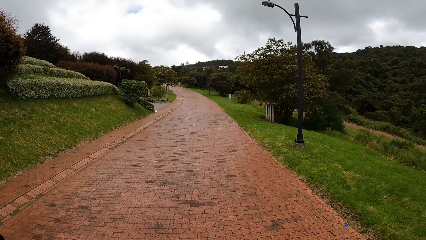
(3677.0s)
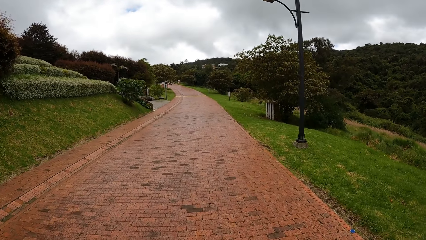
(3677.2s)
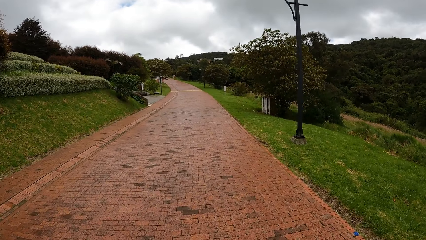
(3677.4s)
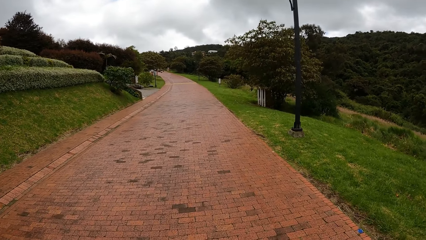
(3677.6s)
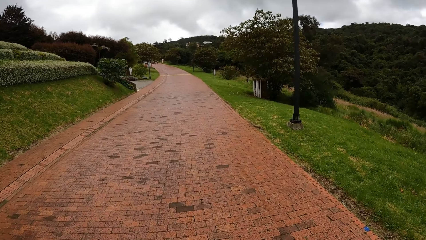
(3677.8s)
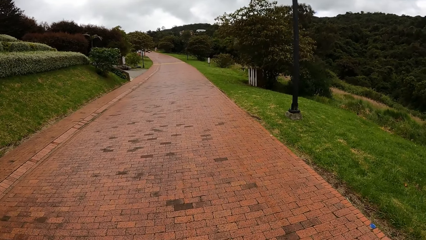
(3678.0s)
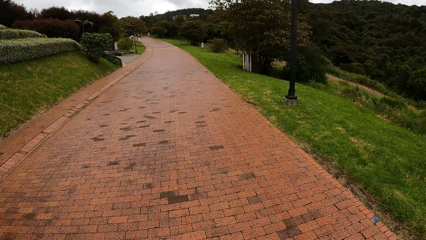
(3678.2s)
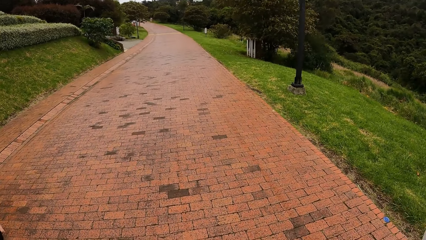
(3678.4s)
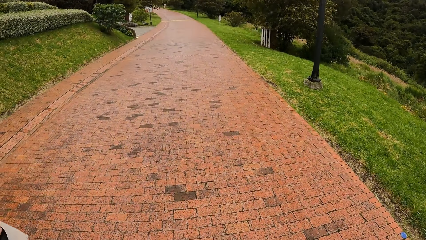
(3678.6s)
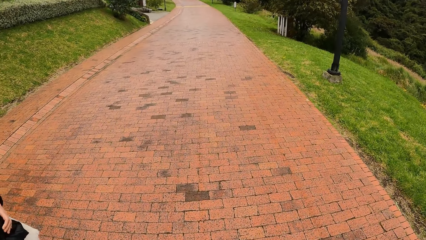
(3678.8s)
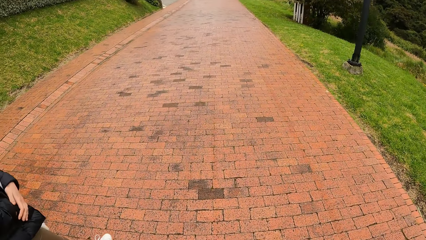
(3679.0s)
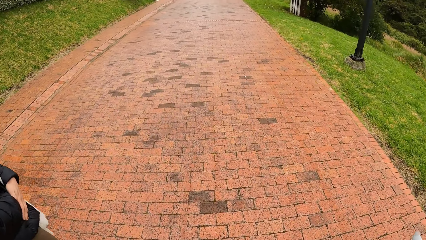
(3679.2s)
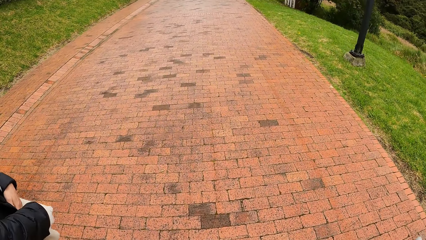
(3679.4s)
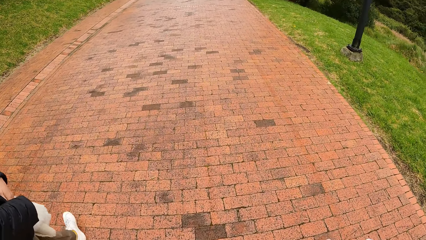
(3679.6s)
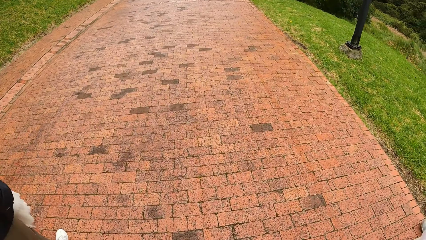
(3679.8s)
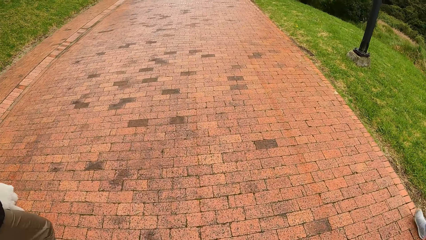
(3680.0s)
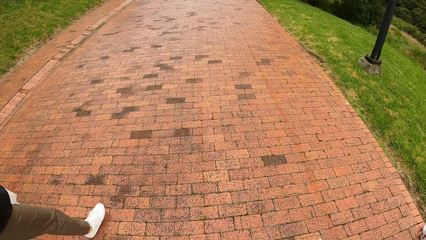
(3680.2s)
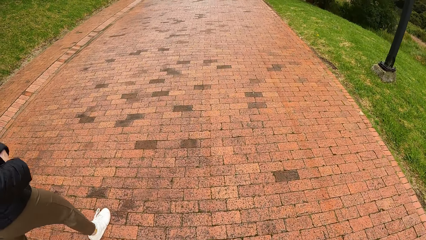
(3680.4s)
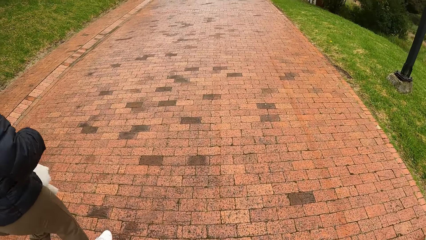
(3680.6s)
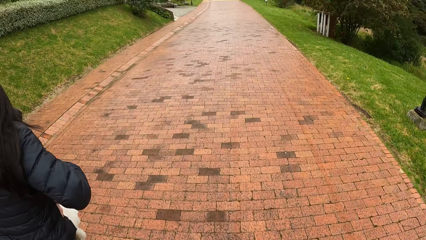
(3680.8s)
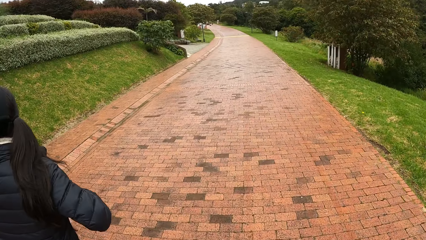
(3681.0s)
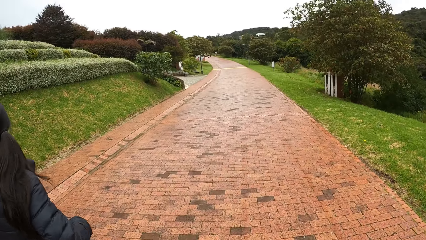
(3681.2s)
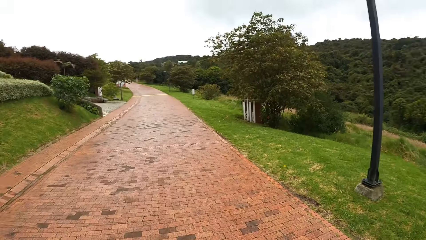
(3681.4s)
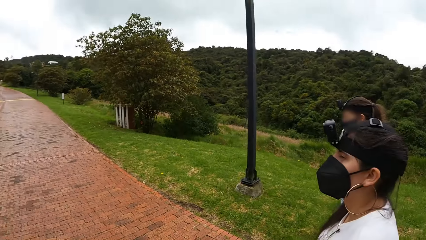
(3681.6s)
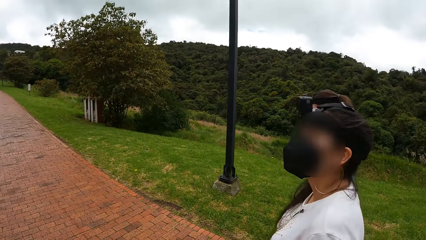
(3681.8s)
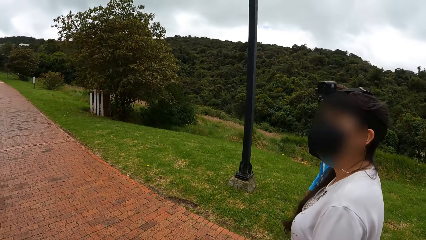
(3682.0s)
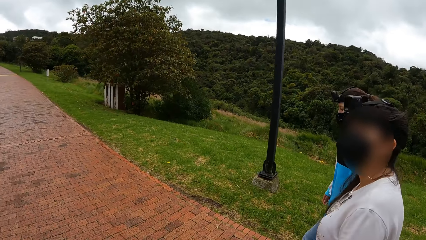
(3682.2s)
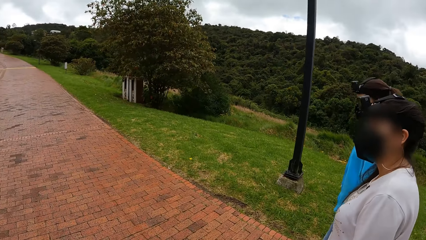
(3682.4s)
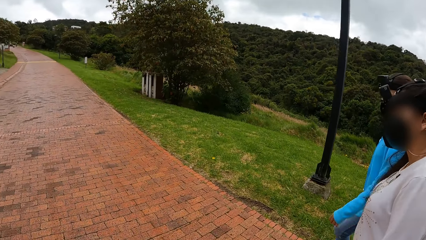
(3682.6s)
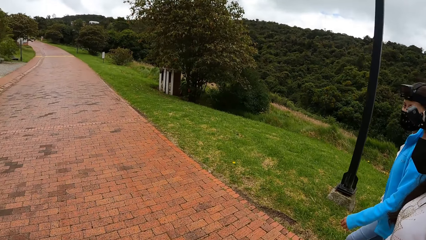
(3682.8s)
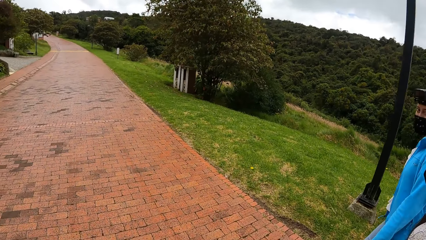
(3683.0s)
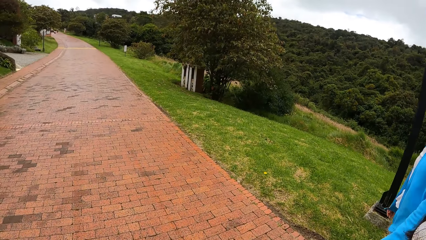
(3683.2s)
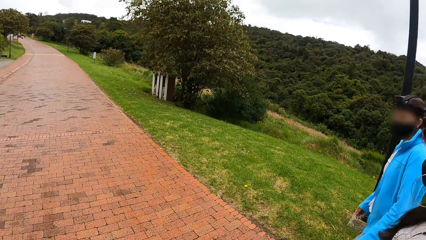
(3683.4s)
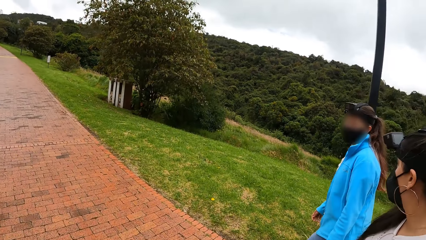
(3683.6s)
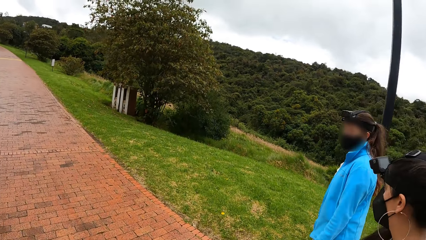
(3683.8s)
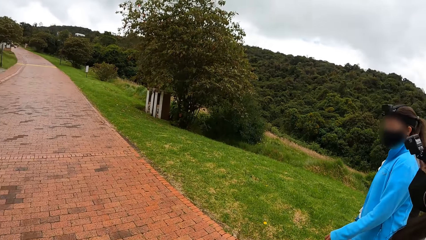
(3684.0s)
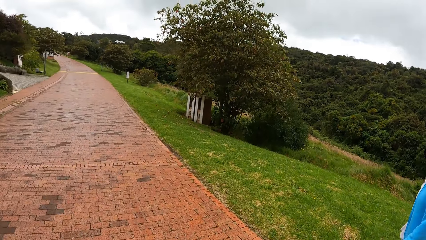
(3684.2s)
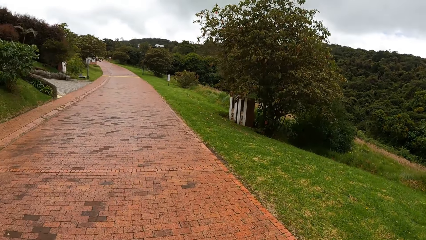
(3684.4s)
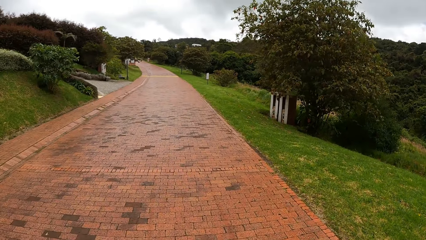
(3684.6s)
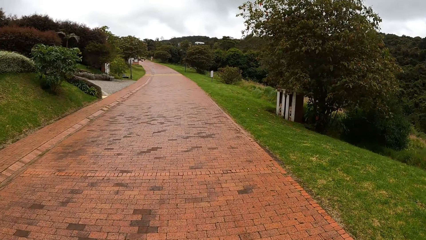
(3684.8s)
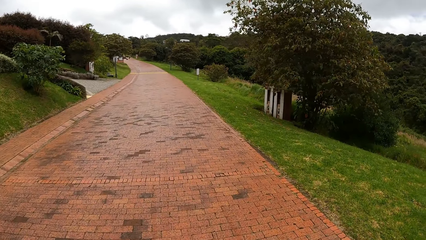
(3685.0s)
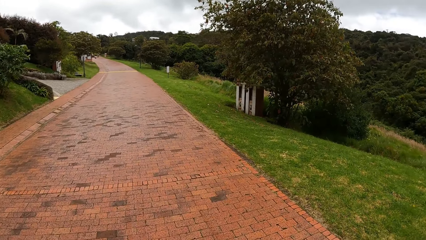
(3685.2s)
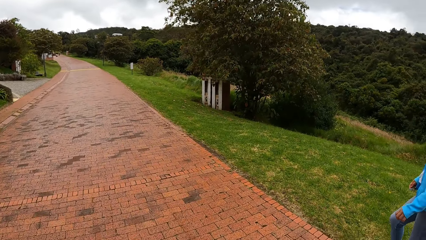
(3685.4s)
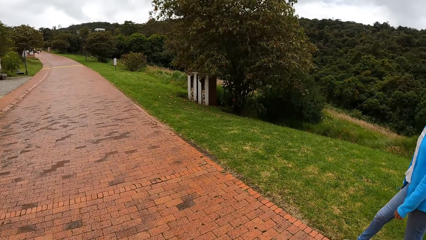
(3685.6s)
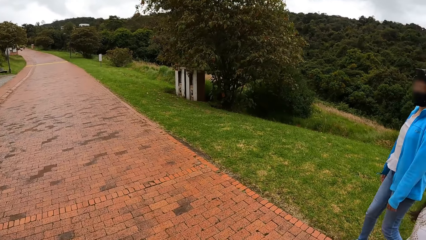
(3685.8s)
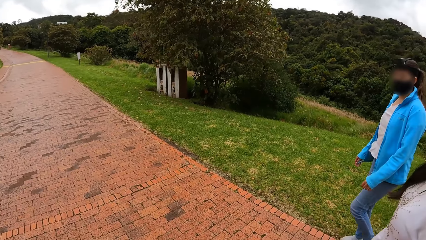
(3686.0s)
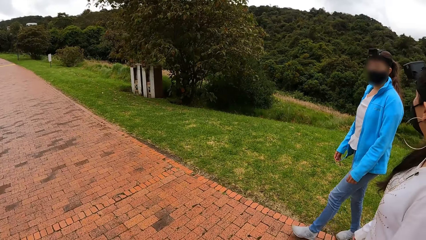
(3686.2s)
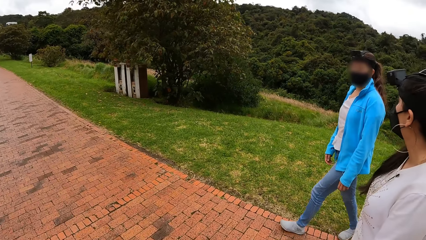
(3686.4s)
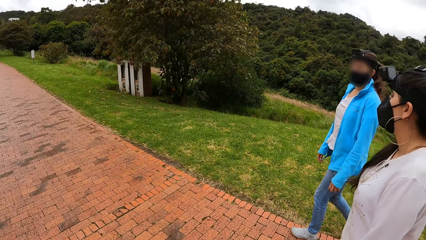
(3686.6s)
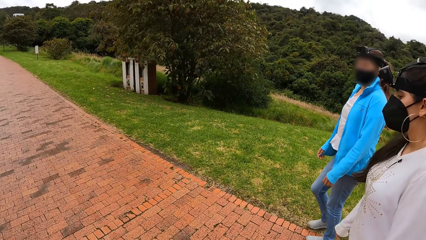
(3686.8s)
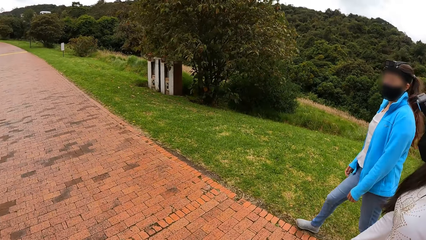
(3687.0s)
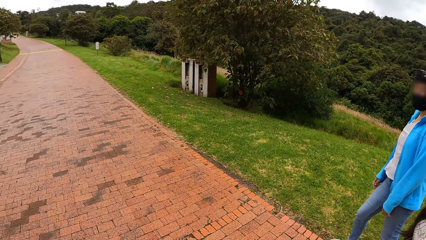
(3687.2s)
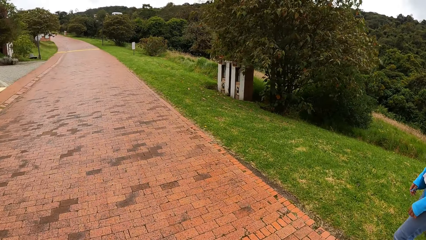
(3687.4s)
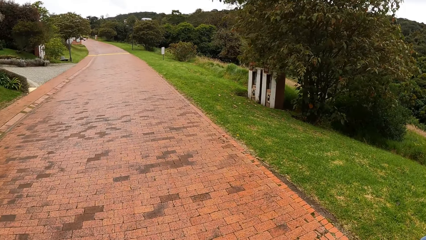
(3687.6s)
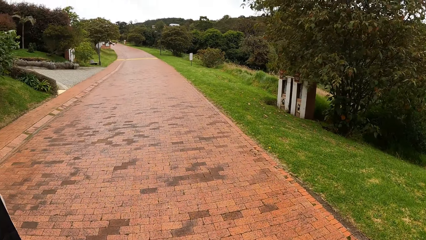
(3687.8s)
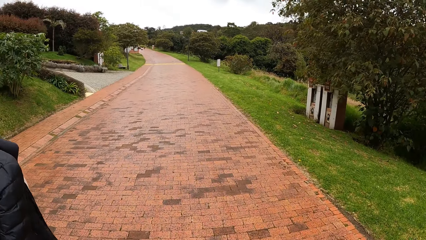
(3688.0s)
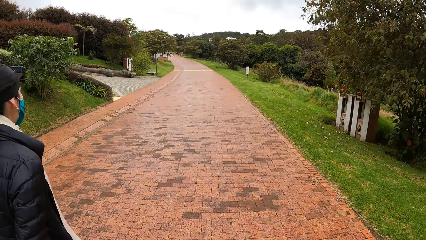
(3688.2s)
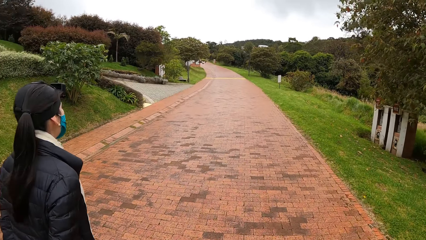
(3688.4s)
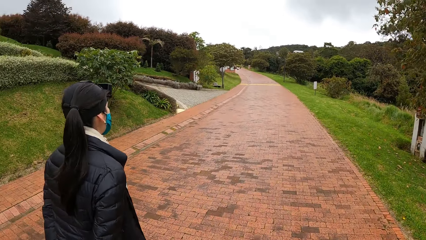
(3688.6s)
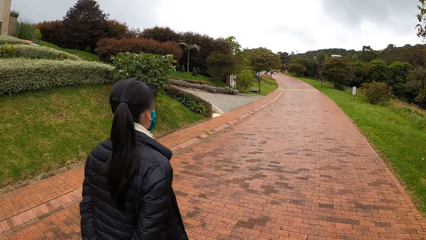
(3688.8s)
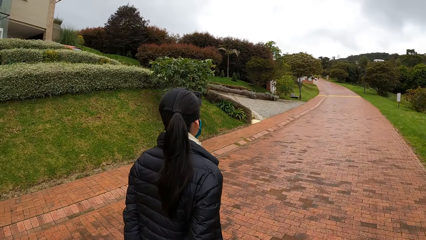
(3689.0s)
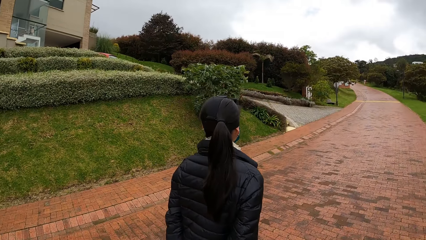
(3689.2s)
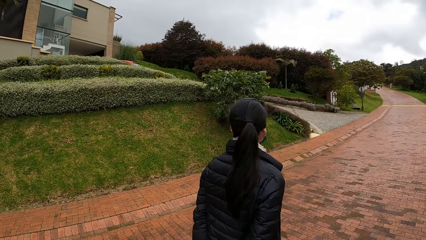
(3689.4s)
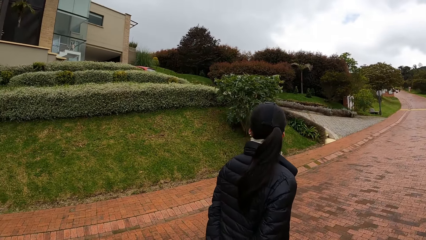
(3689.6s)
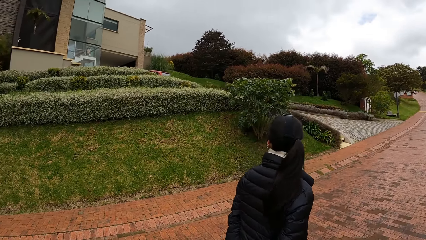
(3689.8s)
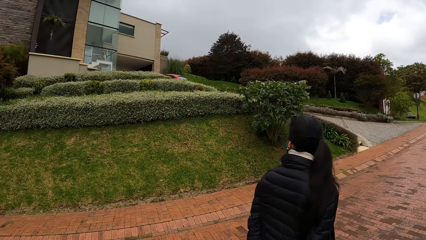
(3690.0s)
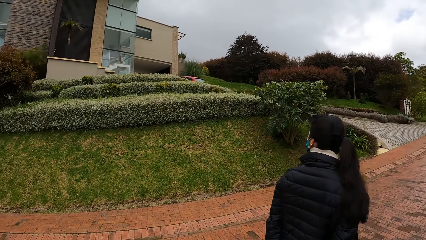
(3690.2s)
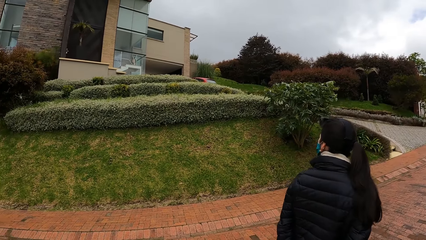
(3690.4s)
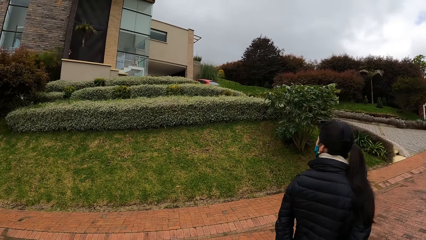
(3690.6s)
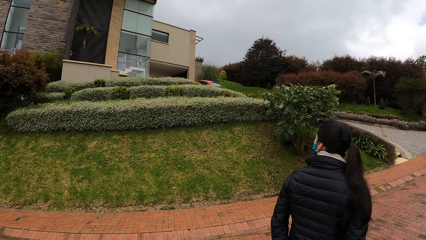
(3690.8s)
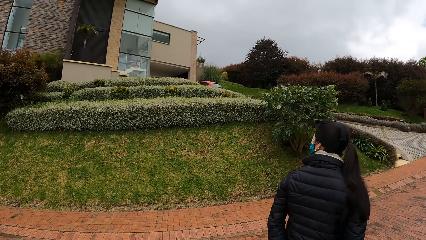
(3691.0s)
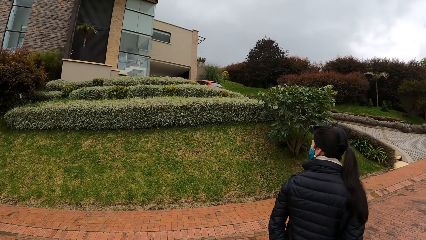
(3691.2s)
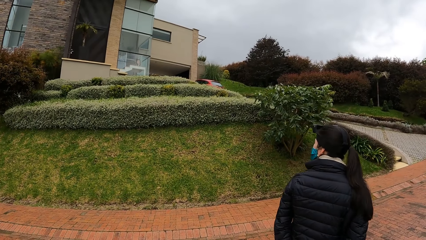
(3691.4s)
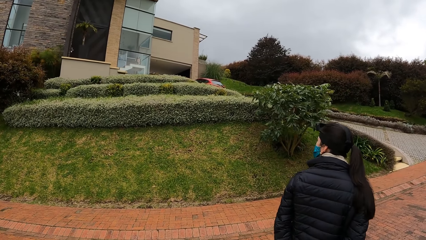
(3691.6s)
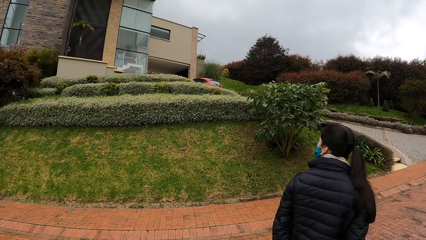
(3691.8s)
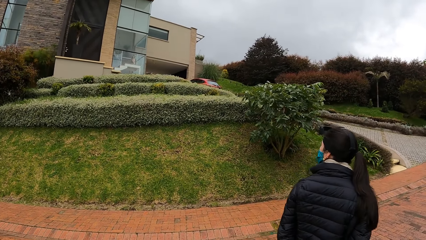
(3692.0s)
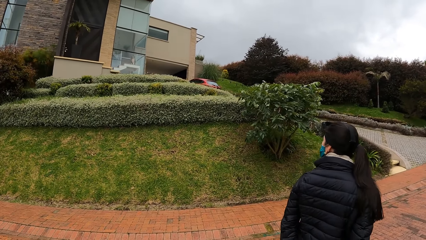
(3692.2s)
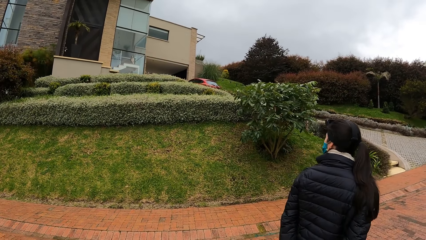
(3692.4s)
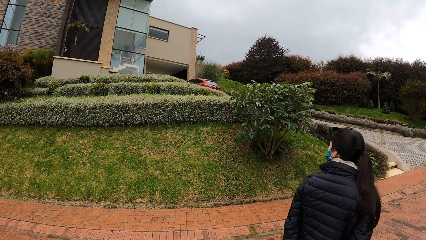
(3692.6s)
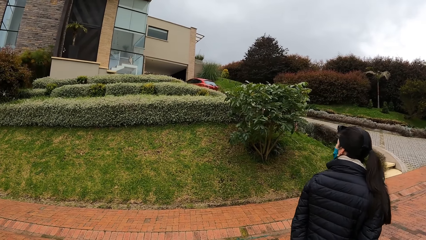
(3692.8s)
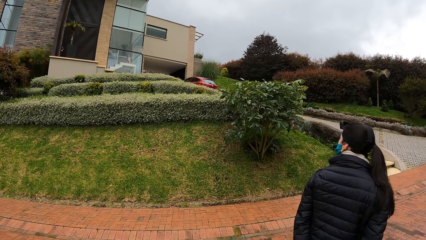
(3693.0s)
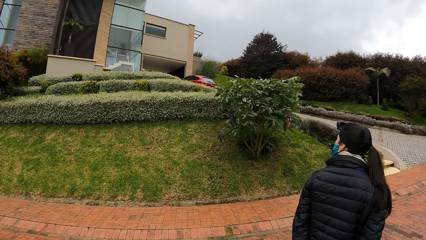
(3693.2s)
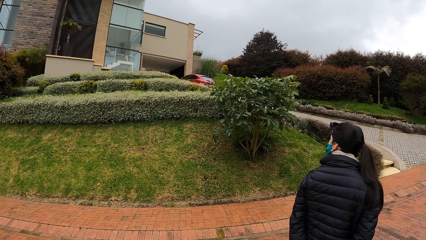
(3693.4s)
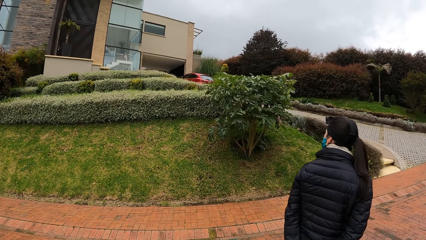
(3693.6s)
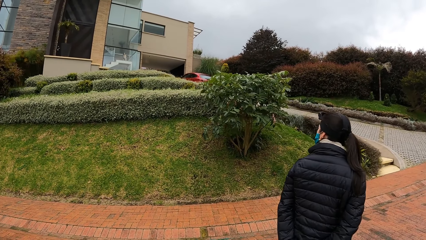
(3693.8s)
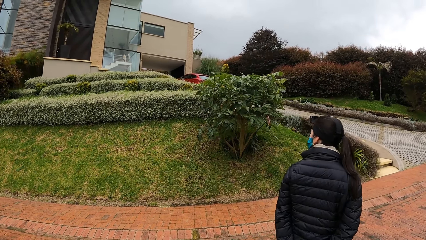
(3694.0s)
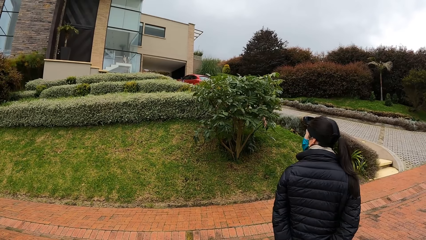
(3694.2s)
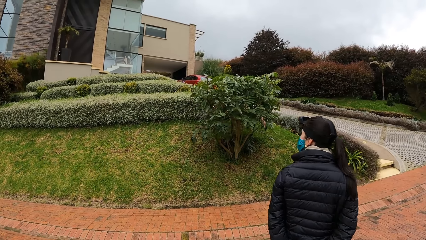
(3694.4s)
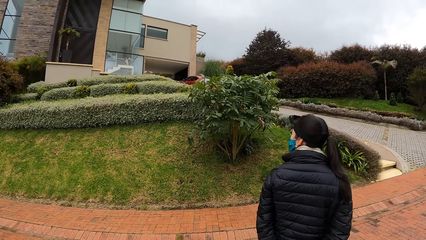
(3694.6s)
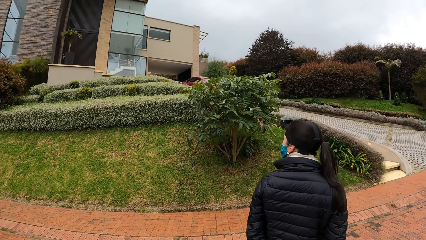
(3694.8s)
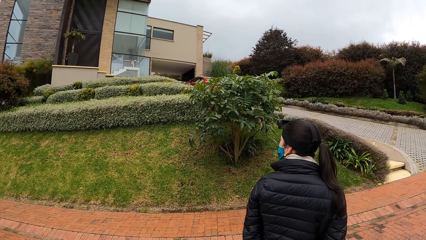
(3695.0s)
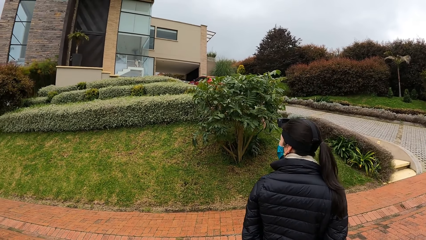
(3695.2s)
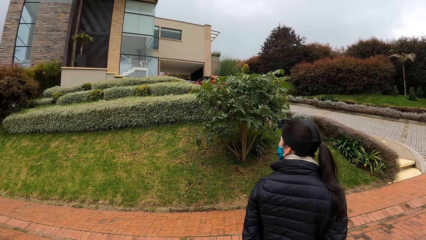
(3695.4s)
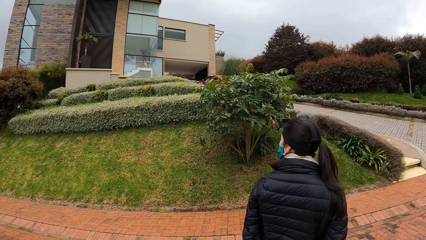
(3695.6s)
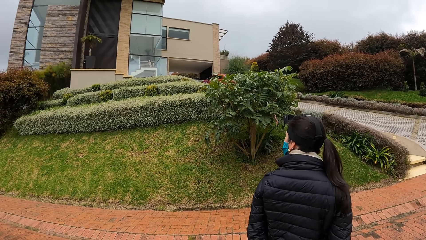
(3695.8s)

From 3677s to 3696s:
The woman adjusts her jacket with both hands.
